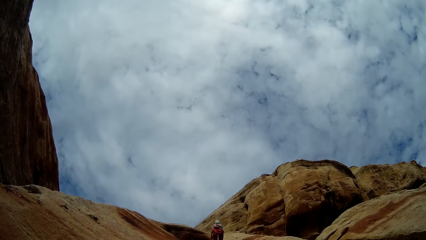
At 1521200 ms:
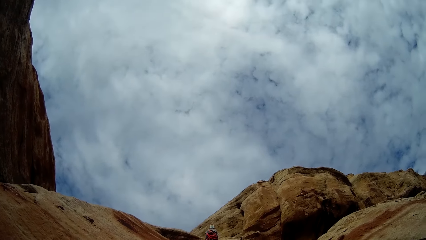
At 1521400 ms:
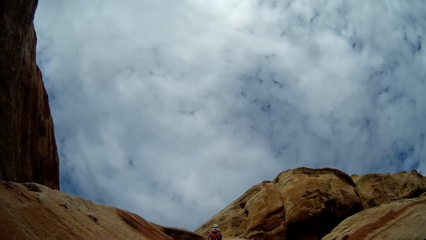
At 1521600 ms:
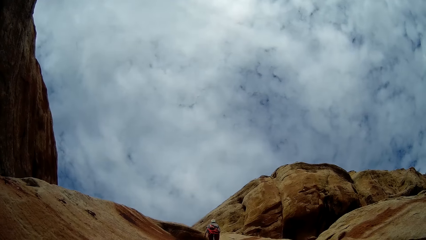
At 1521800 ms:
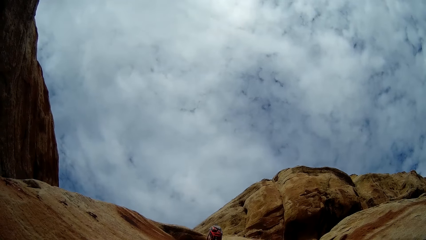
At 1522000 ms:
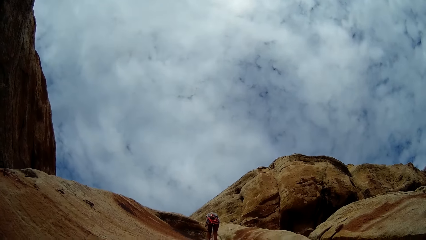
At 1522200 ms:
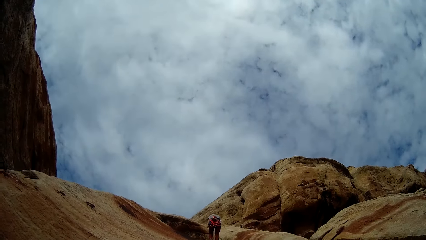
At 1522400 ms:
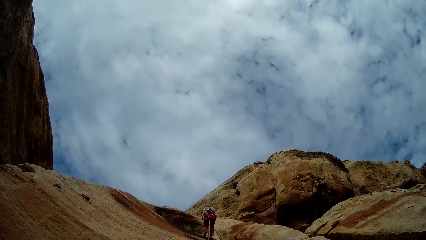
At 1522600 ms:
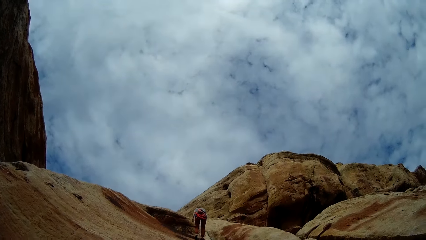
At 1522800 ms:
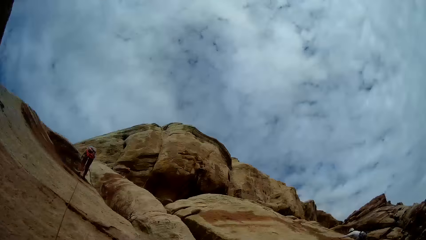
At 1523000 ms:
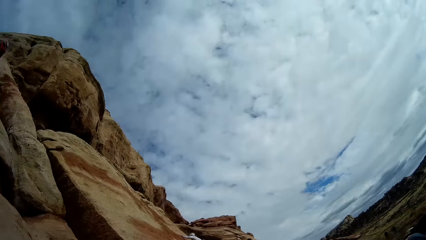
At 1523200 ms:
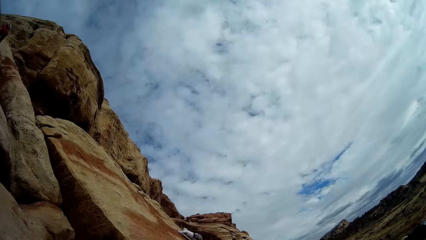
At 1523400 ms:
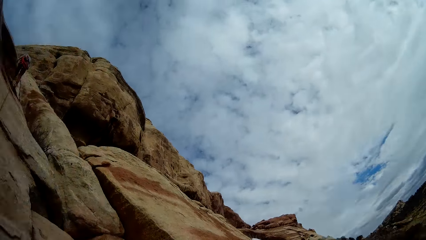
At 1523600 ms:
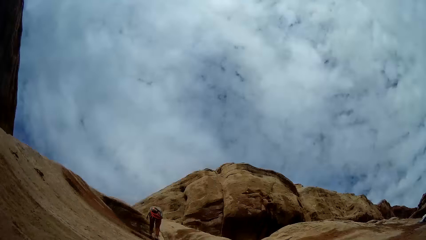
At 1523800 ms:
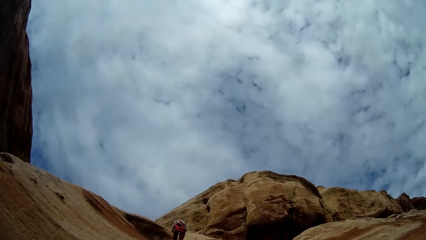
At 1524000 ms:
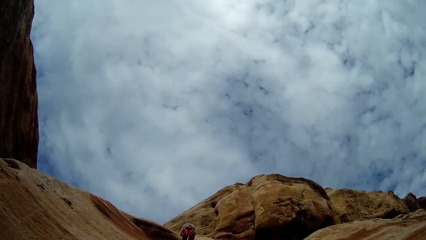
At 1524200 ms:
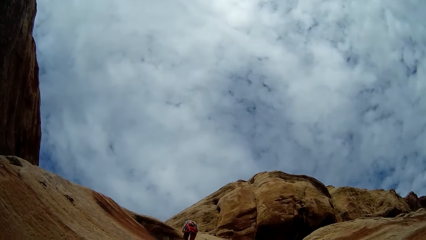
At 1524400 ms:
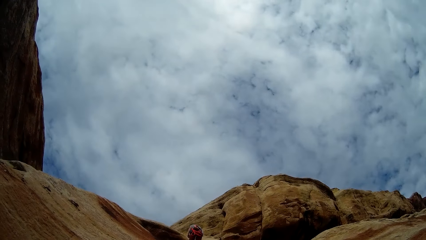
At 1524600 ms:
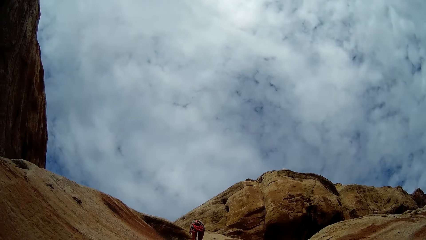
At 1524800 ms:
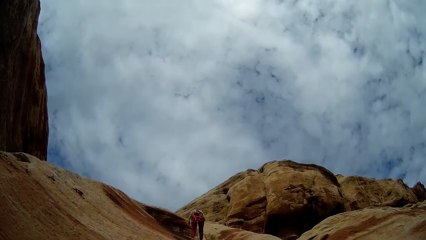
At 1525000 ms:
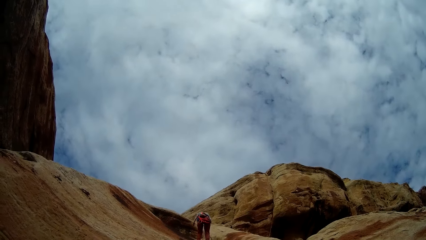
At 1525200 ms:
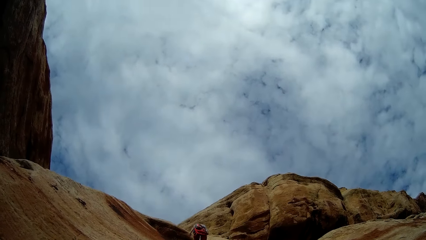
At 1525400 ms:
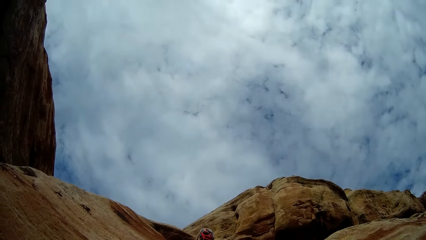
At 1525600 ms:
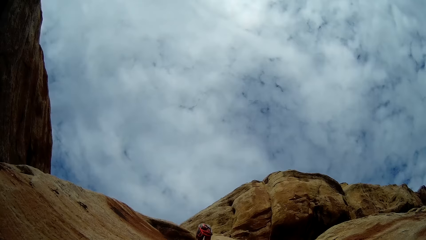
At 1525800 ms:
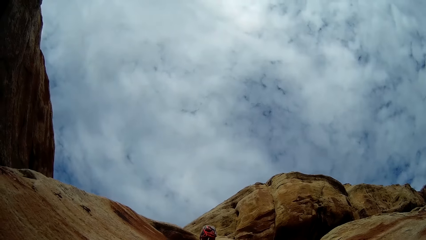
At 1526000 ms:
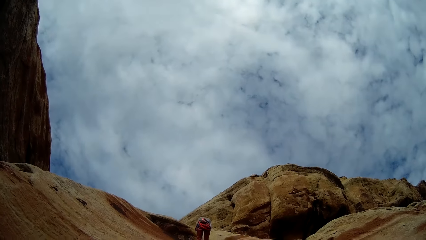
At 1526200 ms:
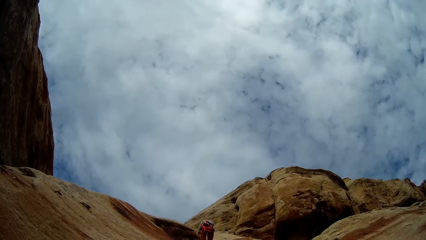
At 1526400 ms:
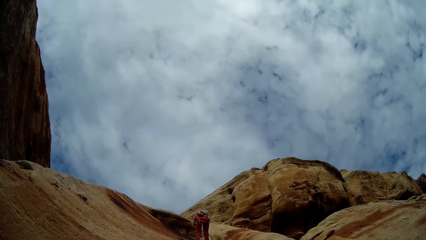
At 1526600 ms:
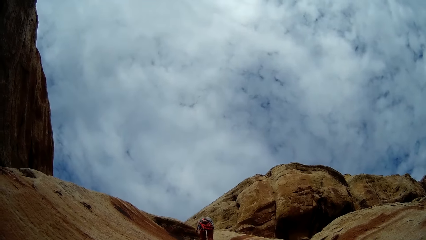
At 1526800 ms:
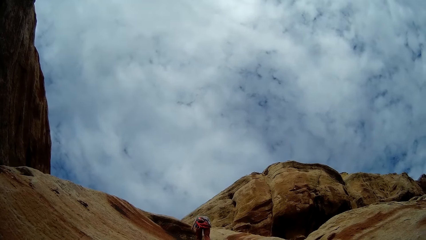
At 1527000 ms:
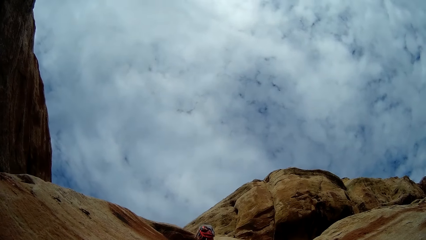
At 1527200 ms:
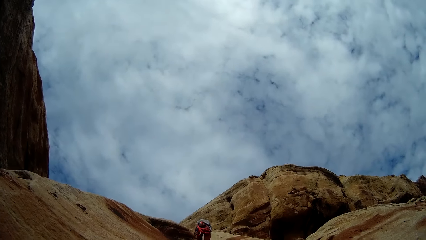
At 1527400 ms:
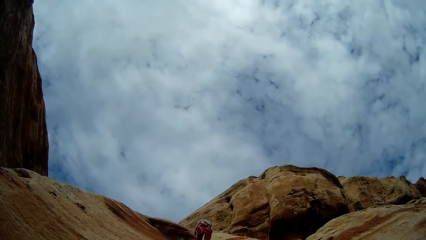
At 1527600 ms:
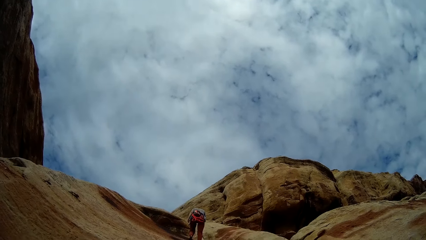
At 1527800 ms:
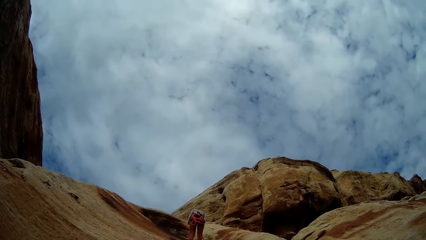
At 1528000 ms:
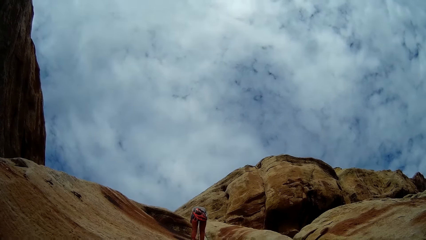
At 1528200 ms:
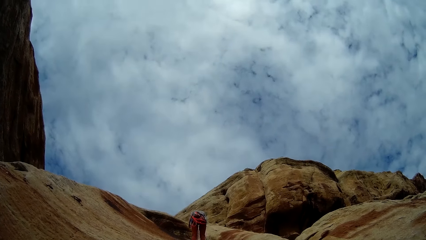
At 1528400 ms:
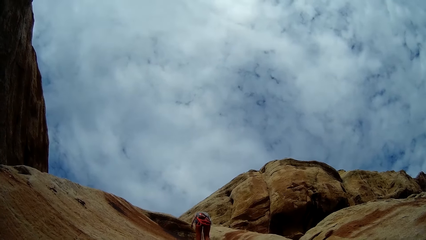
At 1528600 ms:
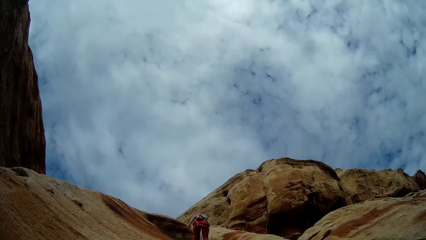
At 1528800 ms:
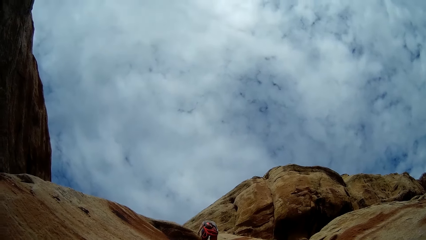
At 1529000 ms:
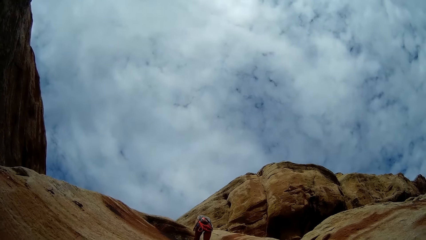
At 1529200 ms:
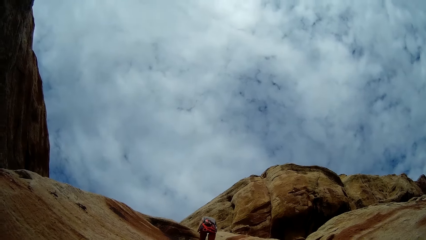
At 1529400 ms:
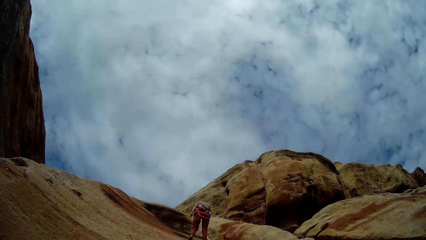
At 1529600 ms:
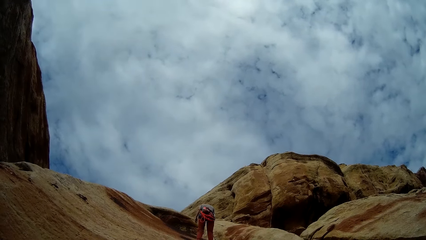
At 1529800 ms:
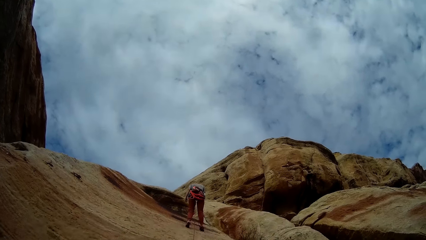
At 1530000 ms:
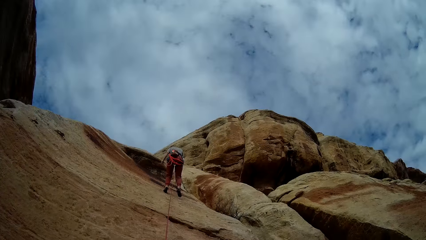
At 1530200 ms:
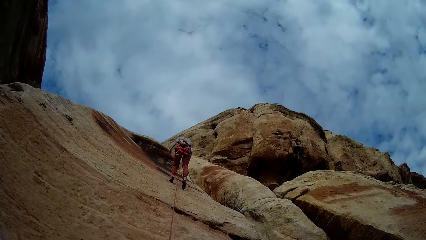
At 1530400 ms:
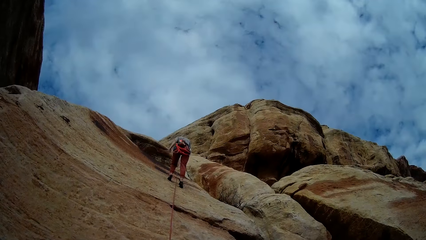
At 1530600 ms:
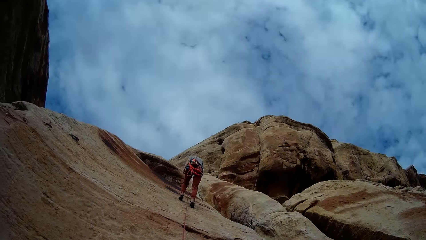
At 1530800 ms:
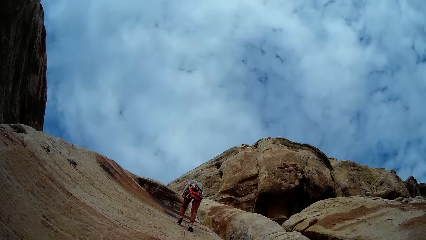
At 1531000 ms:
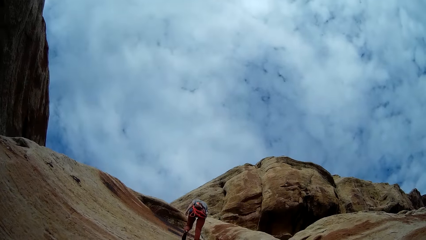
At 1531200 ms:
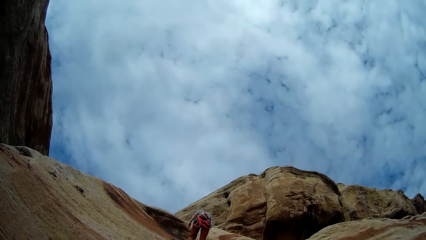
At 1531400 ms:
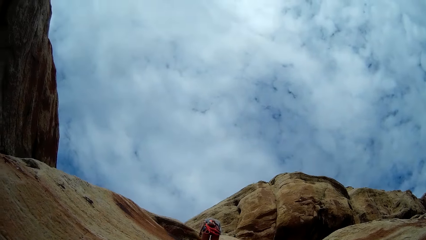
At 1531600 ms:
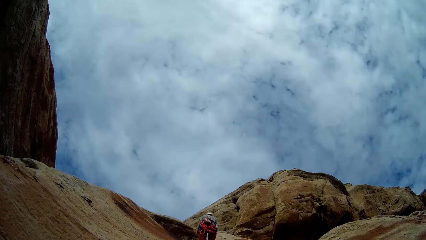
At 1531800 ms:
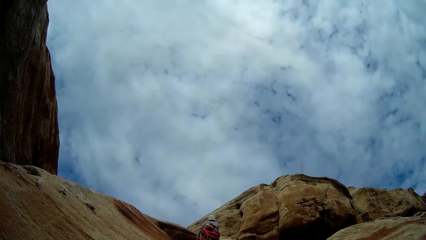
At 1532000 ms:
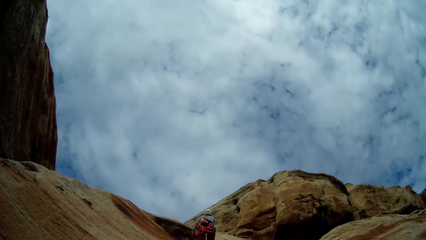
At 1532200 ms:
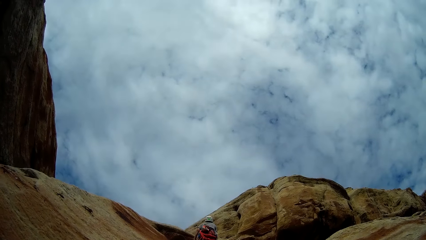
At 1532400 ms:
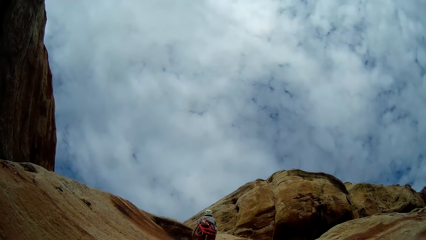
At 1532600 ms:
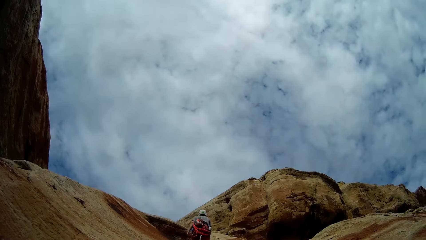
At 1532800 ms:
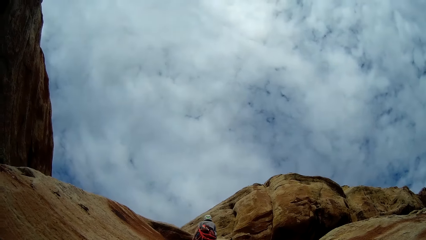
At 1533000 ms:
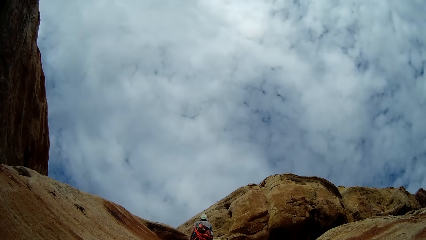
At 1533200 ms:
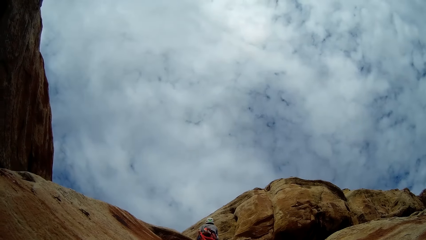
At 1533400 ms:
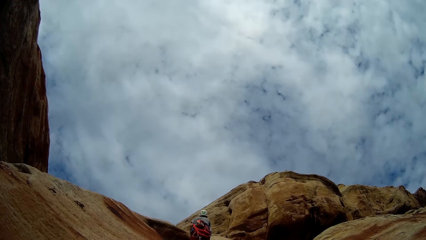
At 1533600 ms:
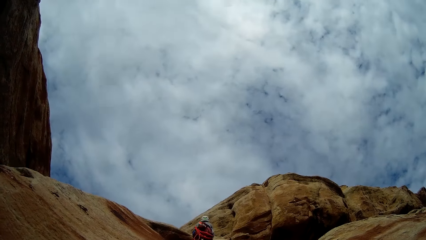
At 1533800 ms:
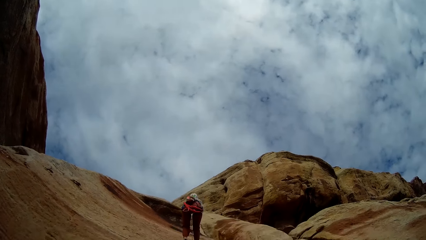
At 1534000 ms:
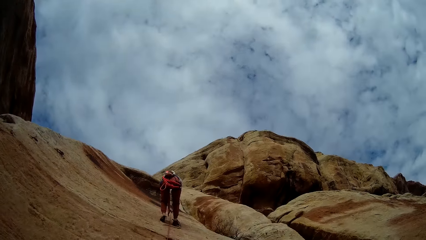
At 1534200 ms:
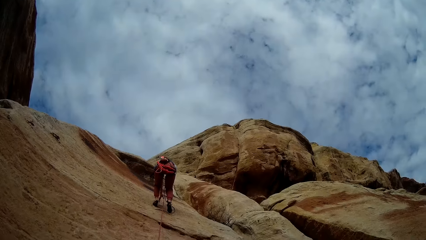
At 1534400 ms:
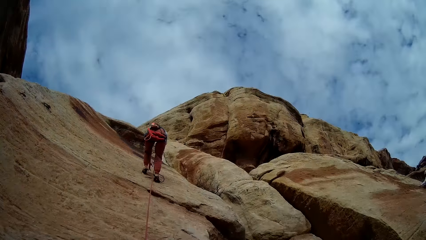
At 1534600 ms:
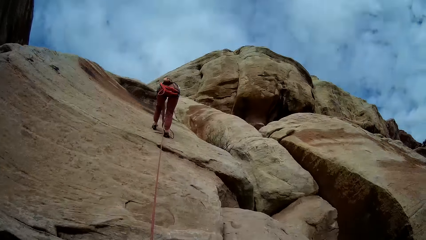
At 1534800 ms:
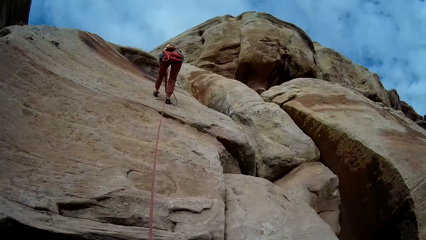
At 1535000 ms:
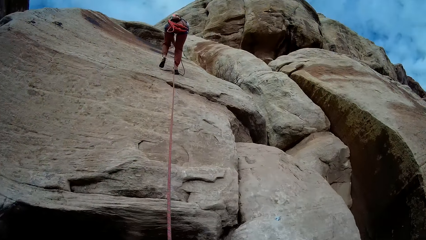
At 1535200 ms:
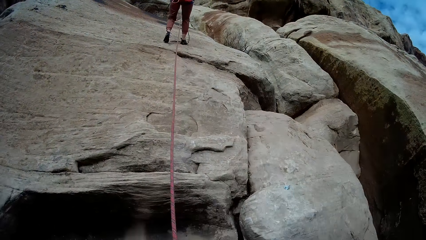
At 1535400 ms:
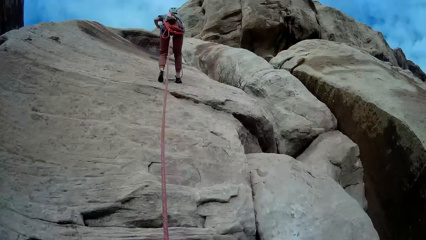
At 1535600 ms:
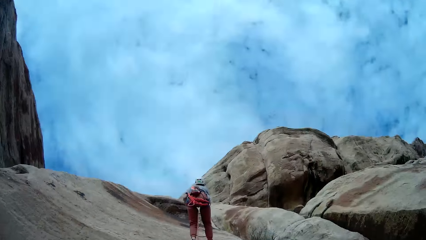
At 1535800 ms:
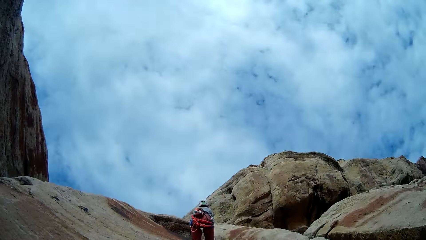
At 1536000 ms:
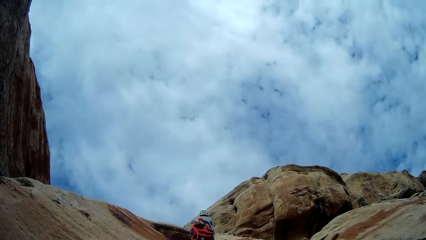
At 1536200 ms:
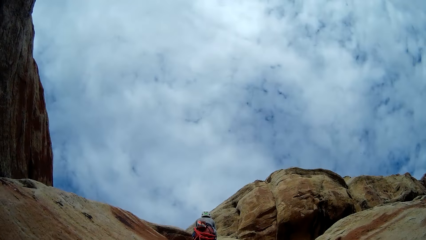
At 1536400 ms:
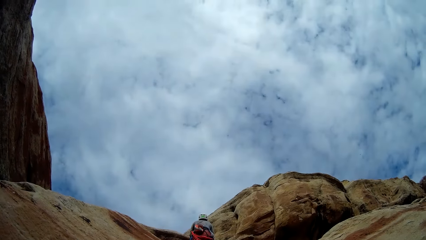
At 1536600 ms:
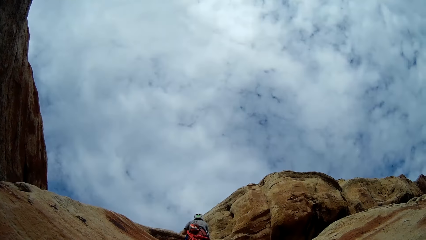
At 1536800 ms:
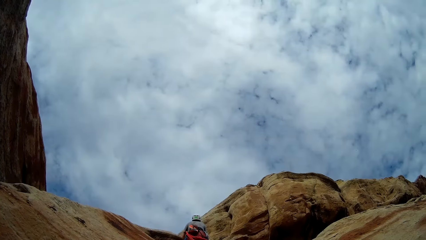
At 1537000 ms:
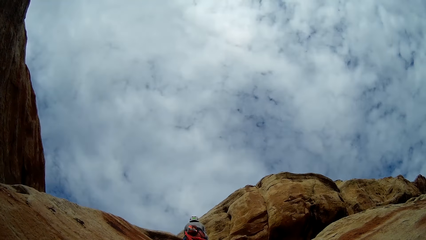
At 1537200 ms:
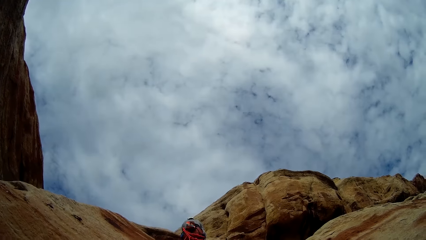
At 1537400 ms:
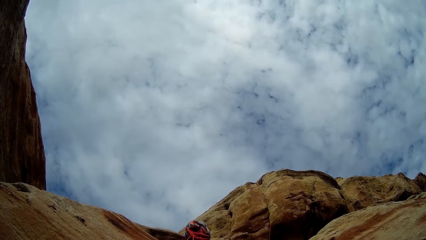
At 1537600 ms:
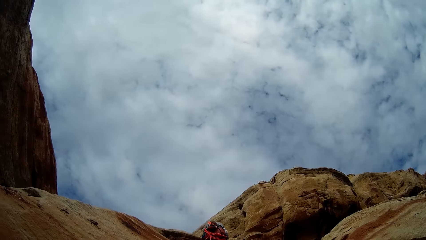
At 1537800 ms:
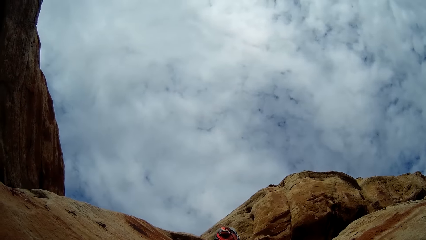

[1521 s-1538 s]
The camera wearer looks around the hills. They look up the hills. A person moves down the hill.
